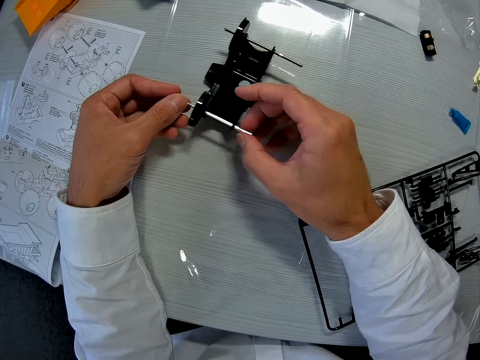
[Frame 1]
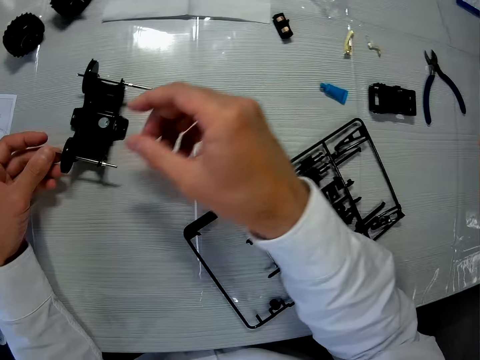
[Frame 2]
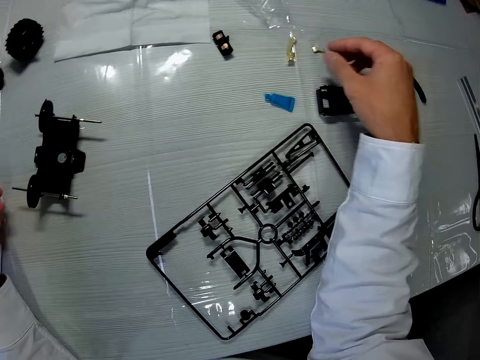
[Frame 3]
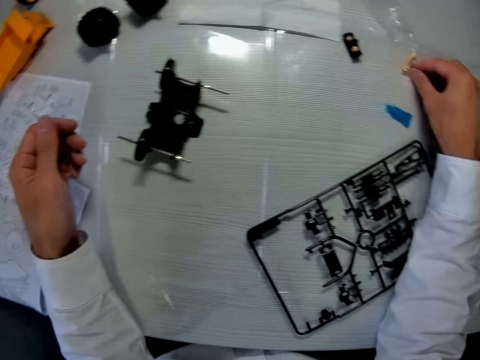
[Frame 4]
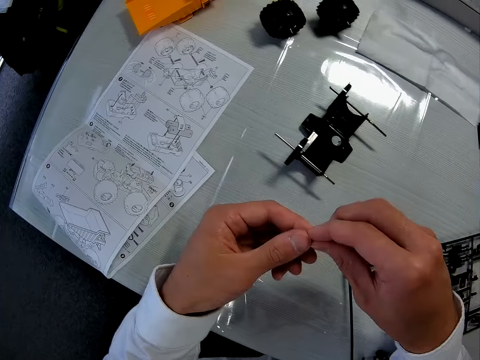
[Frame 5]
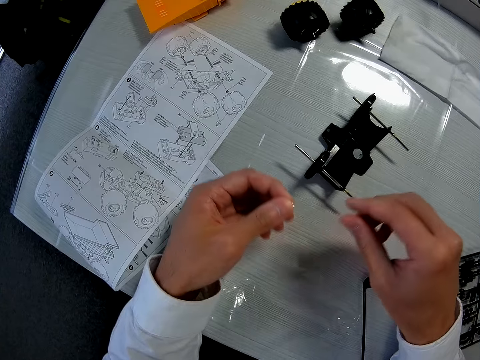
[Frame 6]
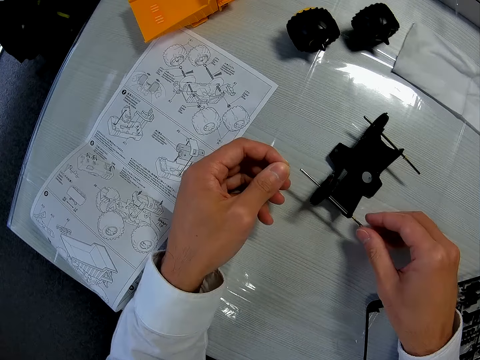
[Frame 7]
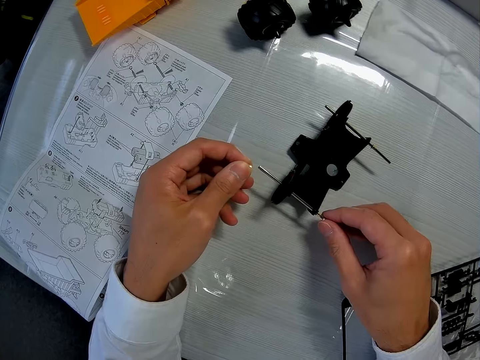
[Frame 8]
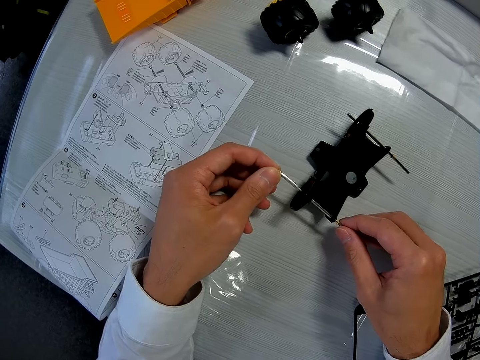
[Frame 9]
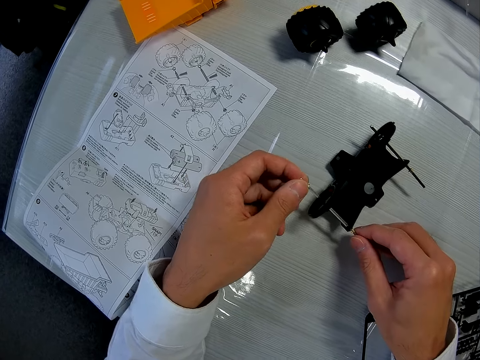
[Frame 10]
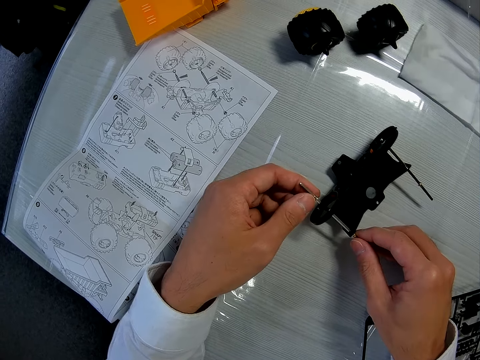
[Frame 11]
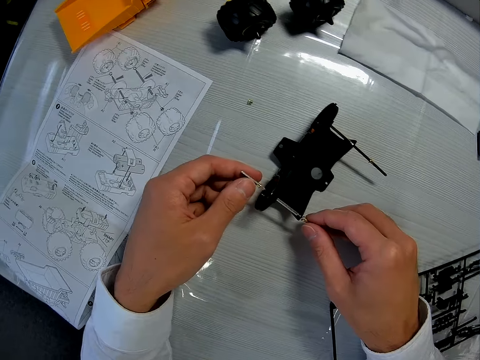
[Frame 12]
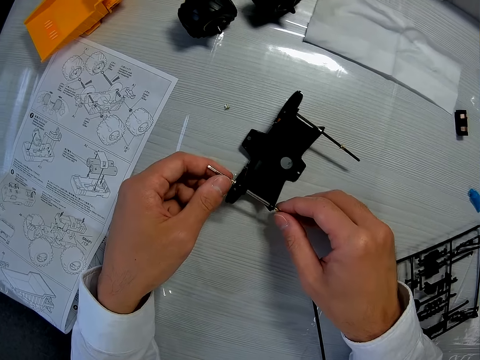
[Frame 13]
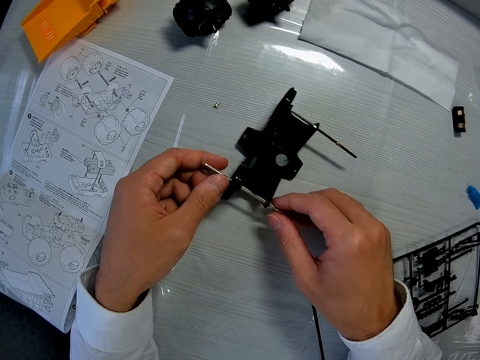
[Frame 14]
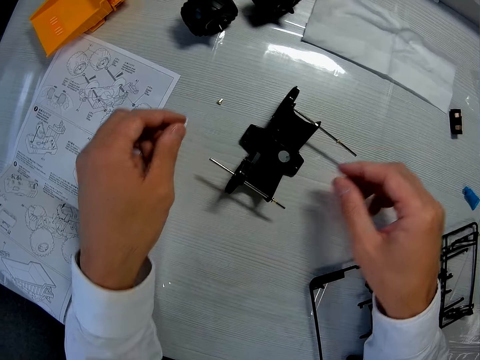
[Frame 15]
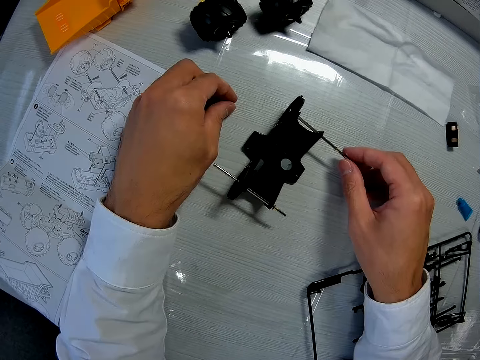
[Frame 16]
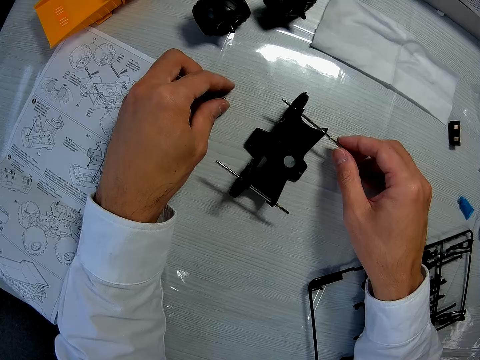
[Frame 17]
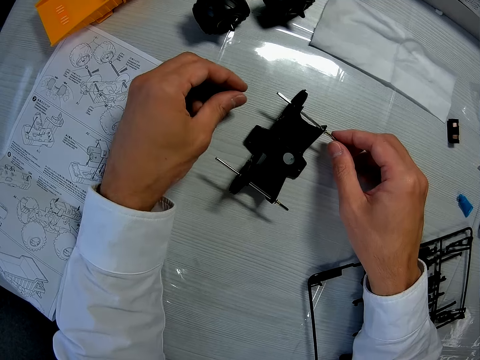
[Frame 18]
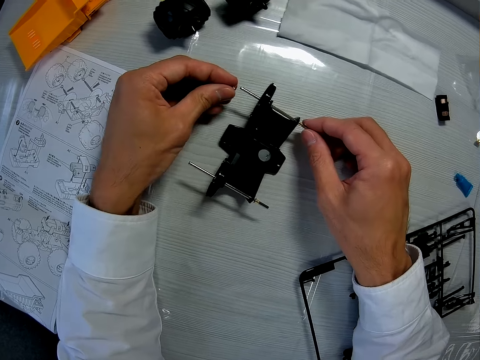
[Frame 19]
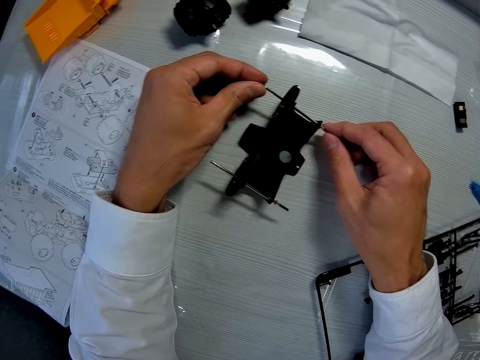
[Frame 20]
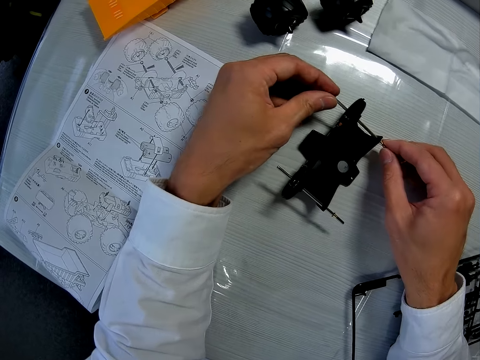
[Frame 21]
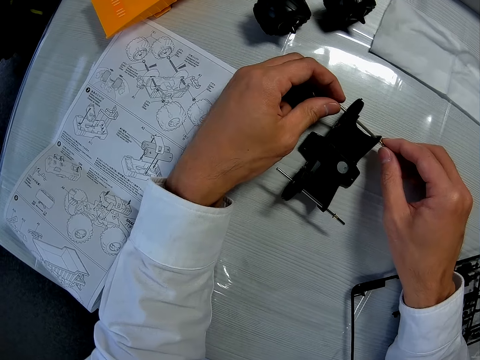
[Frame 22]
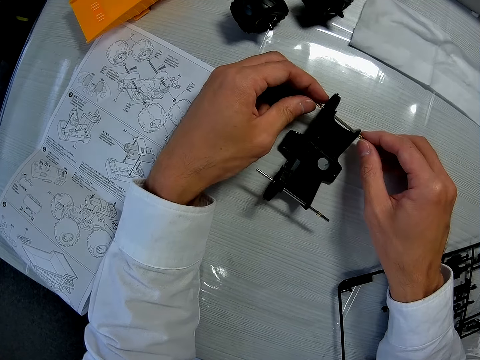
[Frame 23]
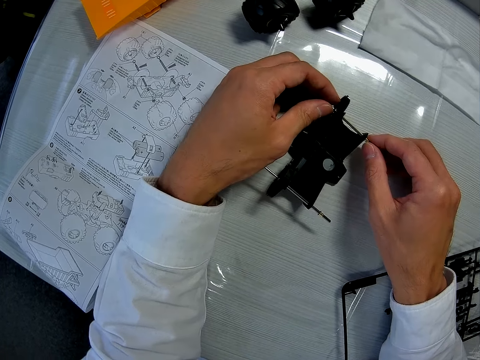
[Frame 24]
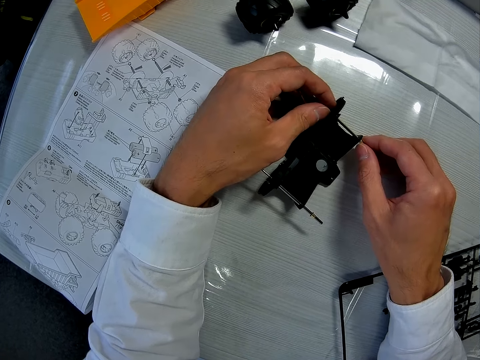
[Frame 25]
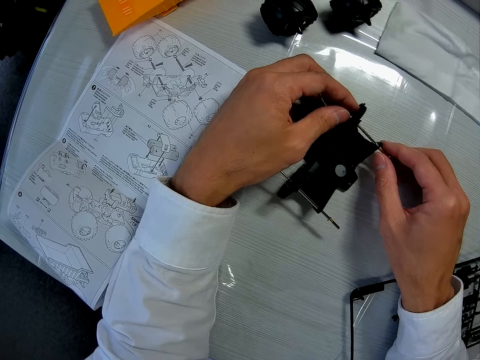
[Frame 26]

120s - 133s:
The camera wearer picks something on the table. They put something in the axle shaft. They pick something on the table. They put something in the axle shaft.

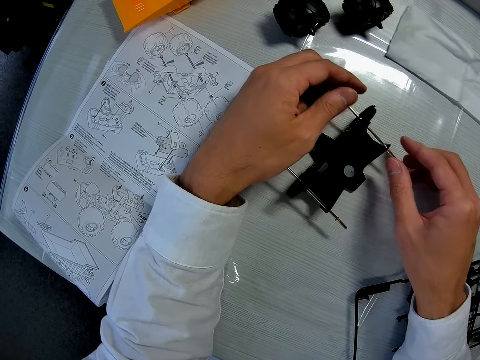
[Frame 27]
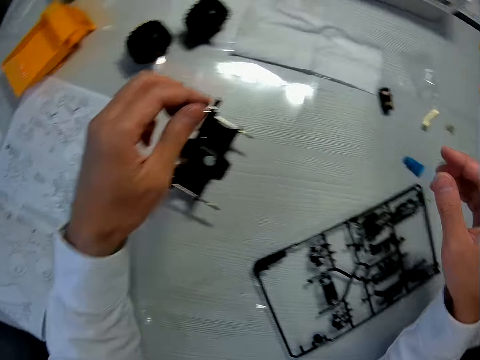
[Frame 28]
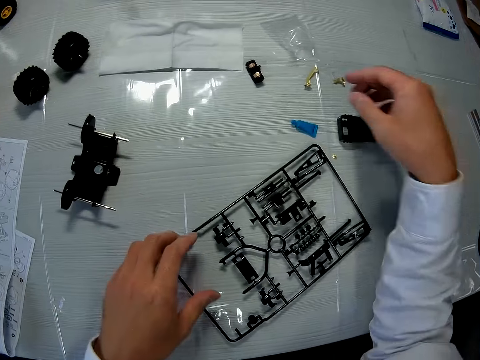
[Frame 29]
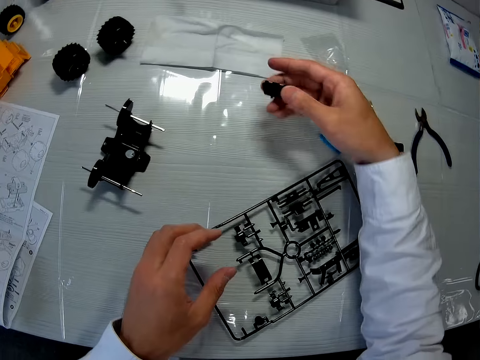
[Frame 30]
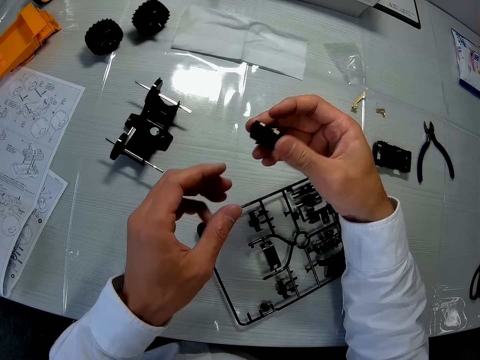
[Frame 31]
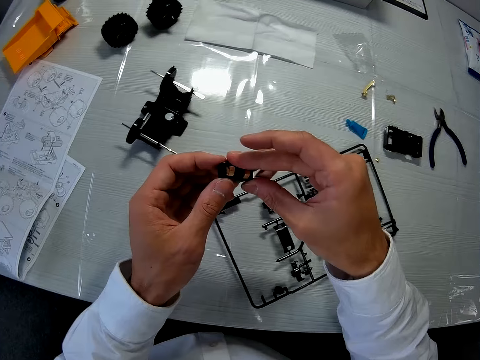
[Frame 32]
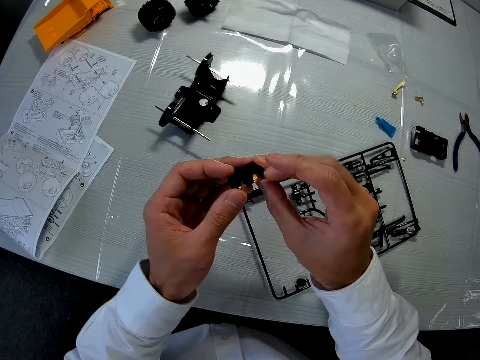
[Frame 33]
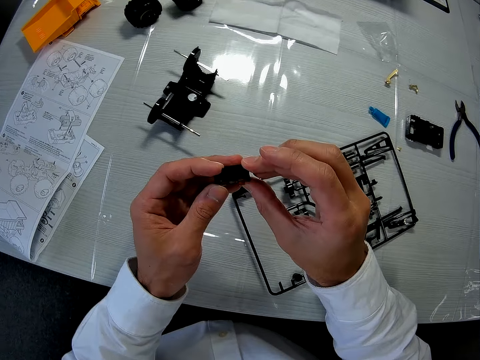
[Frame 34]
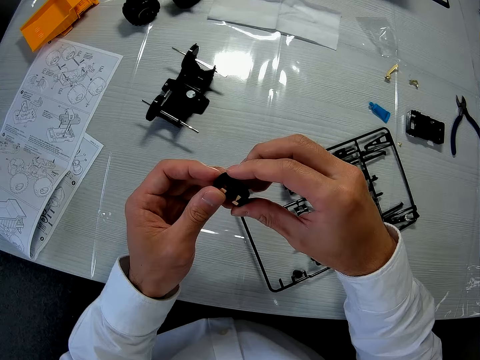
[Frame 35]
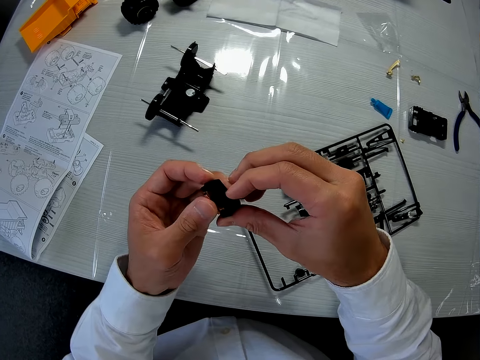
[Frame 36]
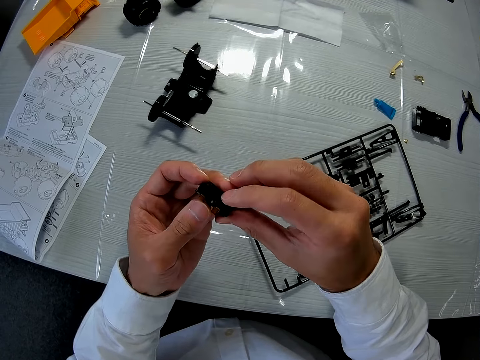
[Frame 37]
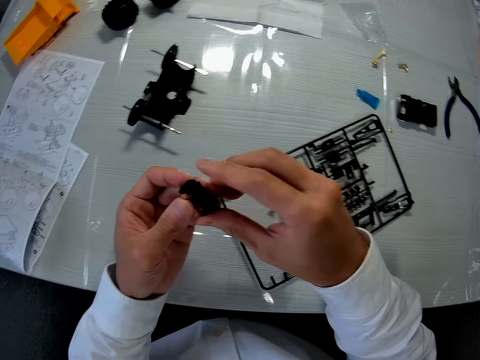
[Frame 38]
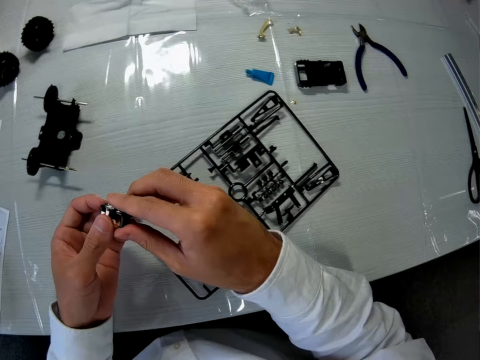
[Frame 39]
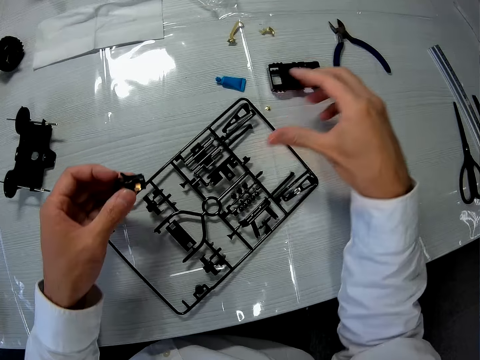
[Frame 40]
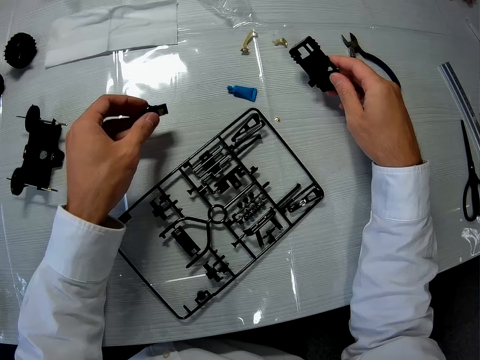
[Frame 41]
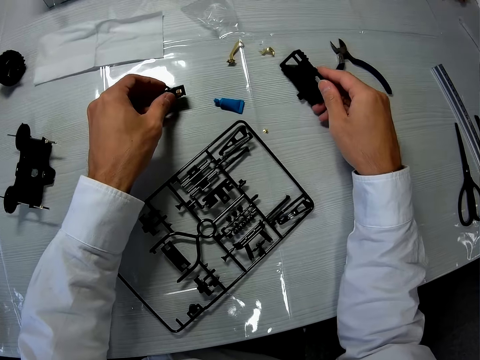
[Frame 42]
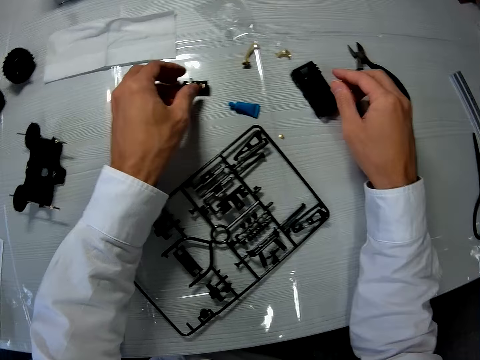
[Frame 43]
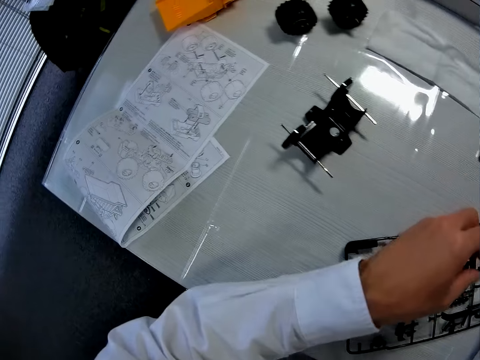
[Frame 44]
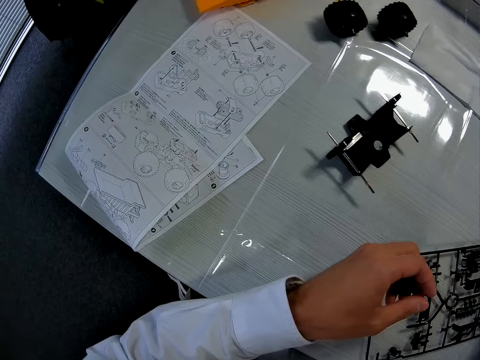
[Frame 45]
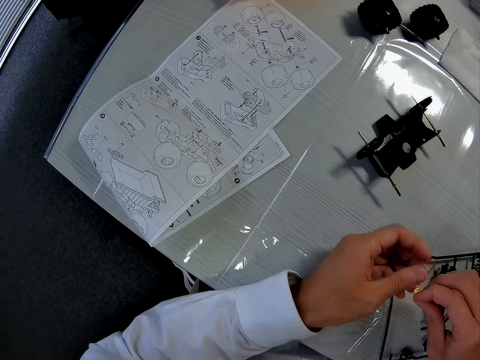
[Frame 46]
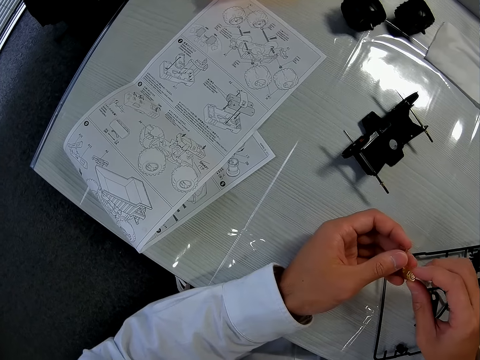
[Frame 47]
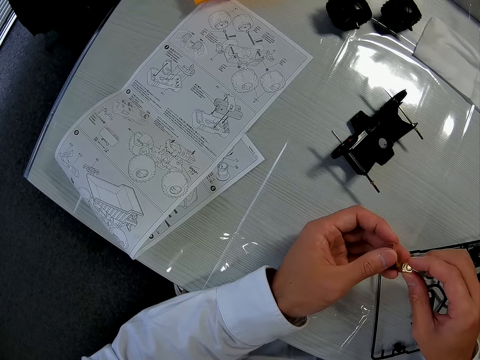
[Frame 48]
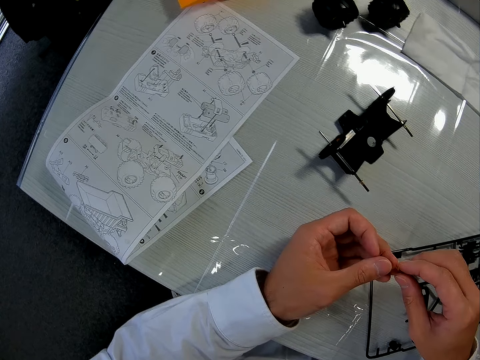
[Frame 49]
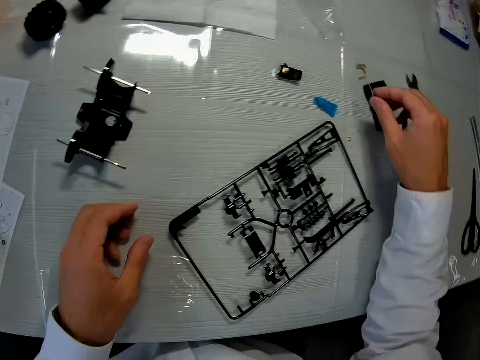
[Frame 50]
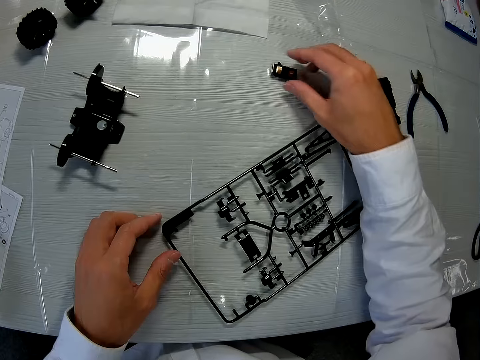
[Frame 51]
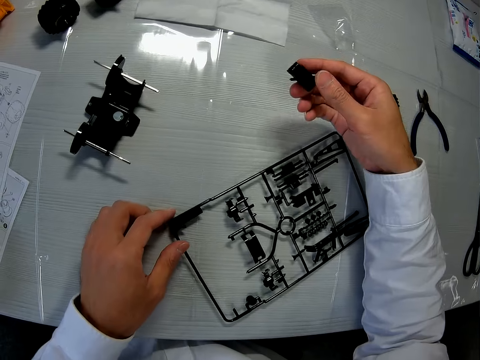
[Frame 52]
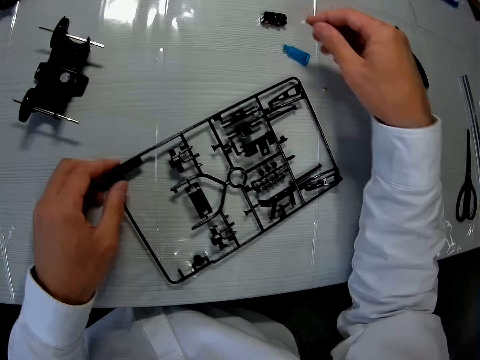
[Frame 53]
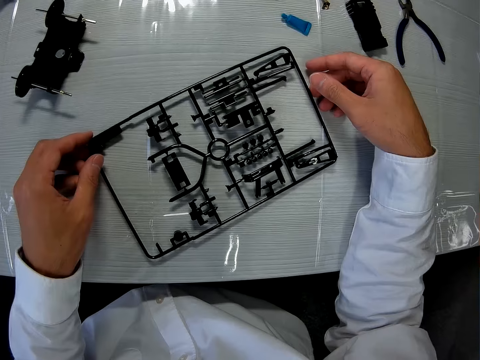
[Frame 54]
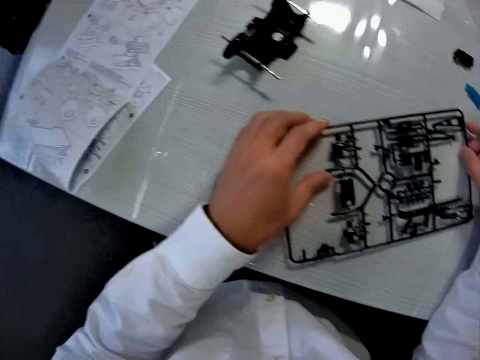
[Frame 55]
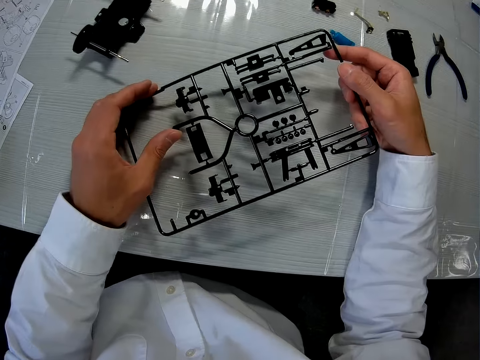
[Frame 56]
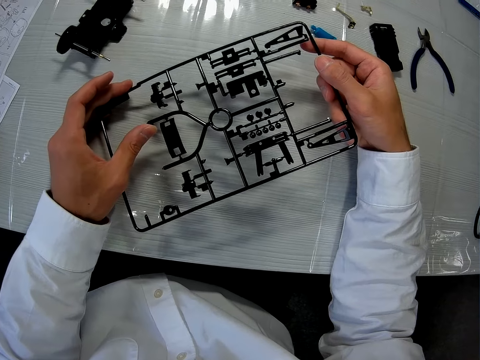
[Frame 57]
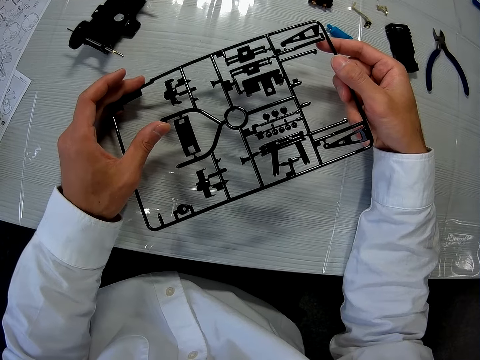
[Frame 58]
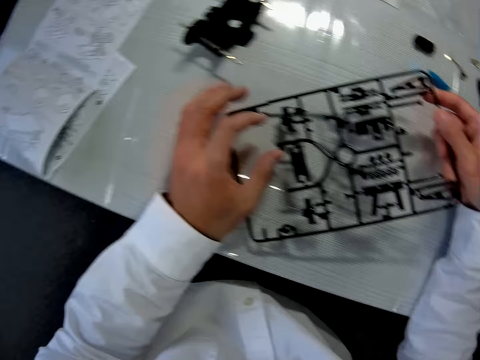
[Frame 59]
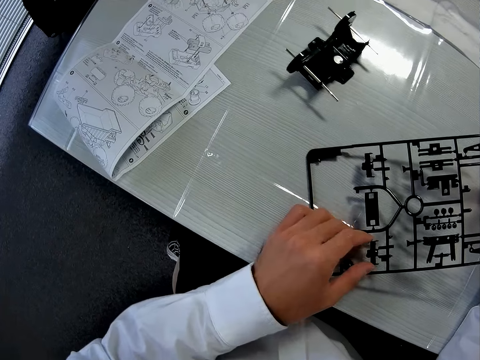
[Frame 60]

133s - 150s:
The camera wearer picks a gear box on the table. He holds the gear box on the table. He checks through the toy car parts on the table. He picks a tray on the table. He puts the arm holder on the table. He holds something with his hands. He puts something on the table. He picks the gear box on the table. He holds something with his hands.
